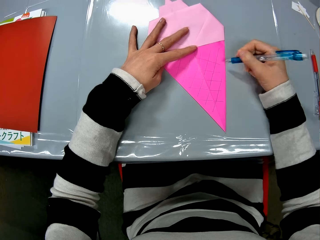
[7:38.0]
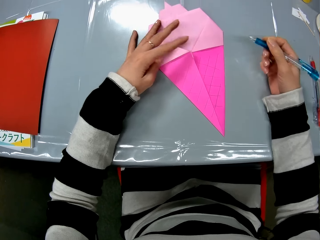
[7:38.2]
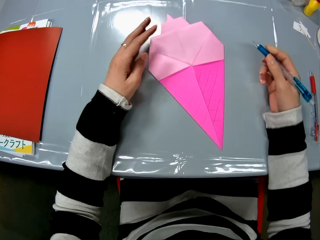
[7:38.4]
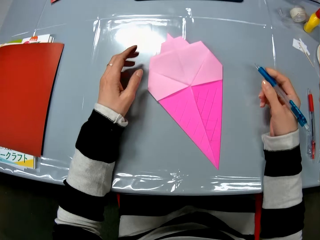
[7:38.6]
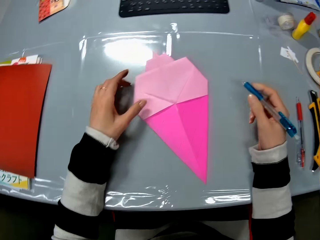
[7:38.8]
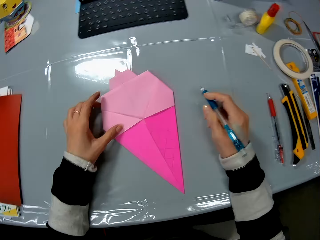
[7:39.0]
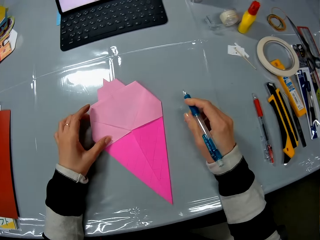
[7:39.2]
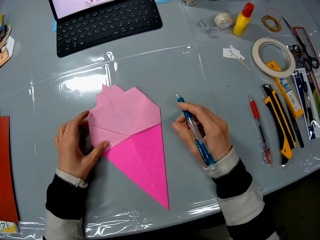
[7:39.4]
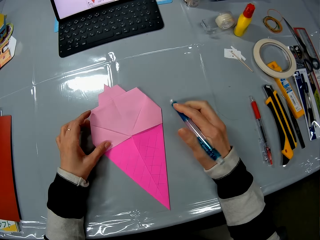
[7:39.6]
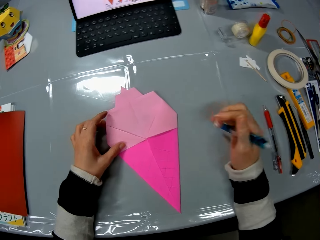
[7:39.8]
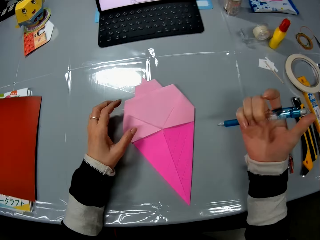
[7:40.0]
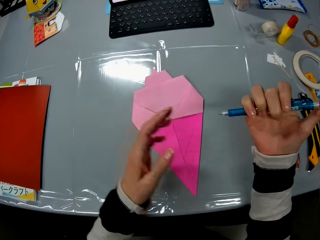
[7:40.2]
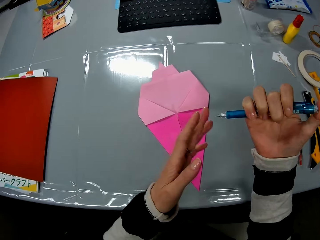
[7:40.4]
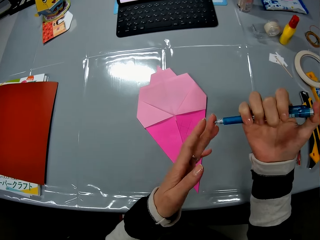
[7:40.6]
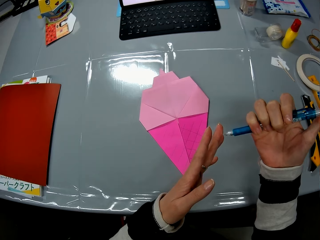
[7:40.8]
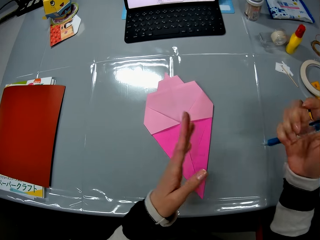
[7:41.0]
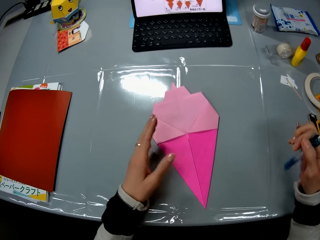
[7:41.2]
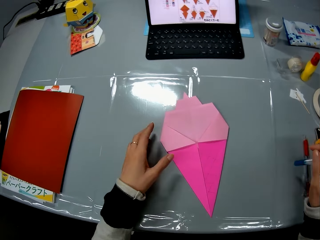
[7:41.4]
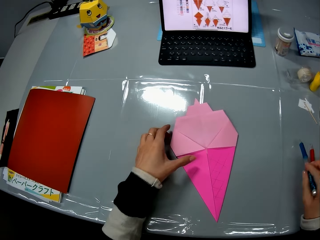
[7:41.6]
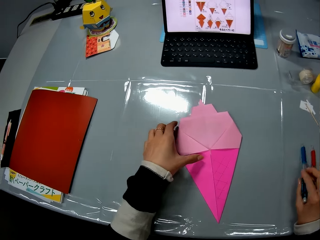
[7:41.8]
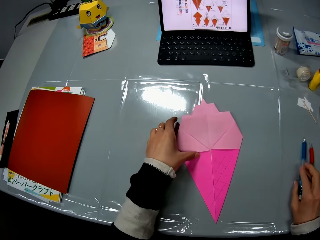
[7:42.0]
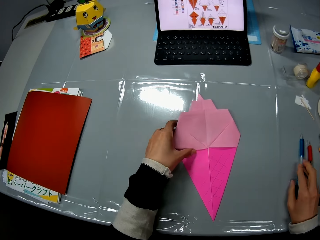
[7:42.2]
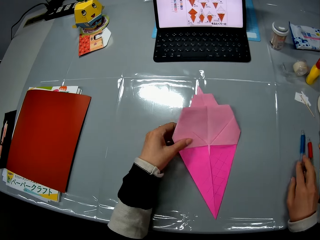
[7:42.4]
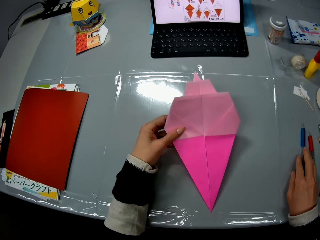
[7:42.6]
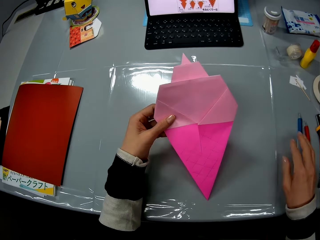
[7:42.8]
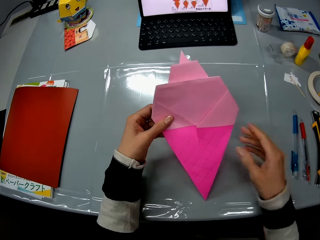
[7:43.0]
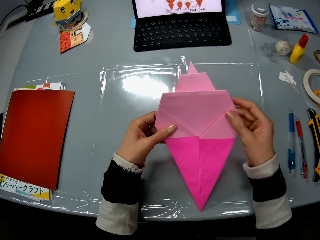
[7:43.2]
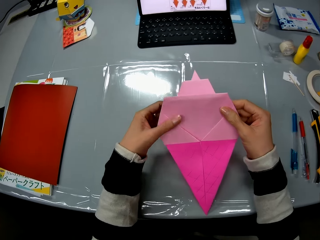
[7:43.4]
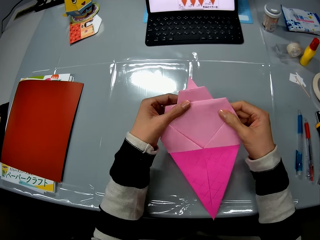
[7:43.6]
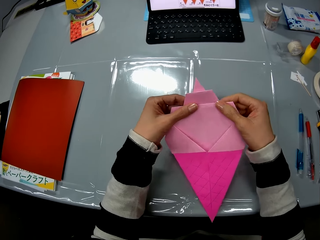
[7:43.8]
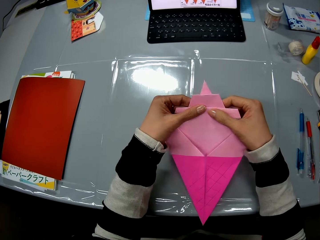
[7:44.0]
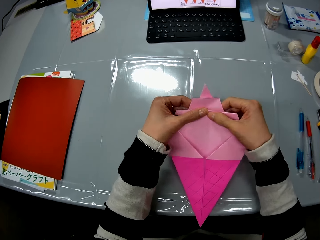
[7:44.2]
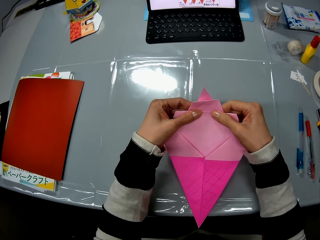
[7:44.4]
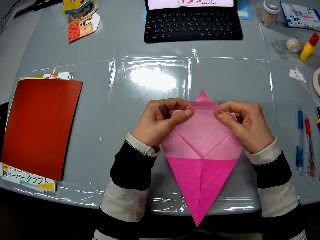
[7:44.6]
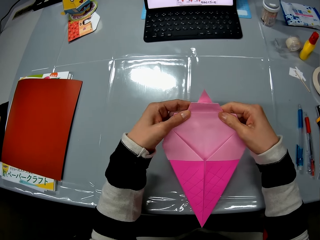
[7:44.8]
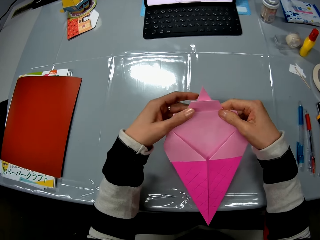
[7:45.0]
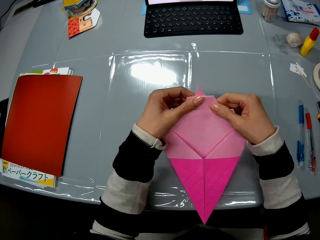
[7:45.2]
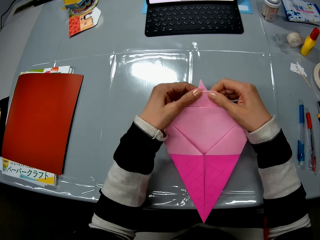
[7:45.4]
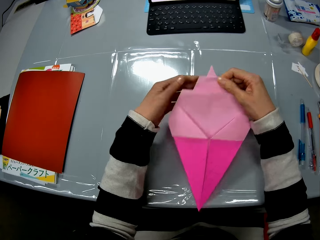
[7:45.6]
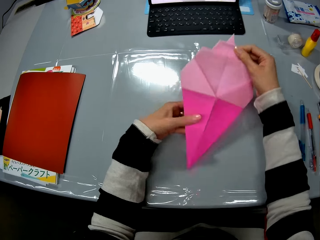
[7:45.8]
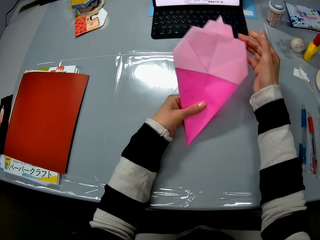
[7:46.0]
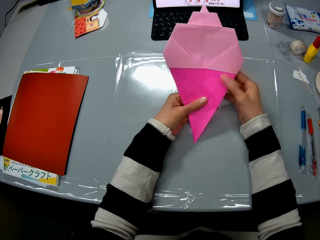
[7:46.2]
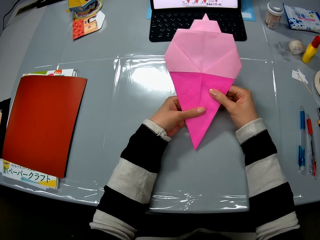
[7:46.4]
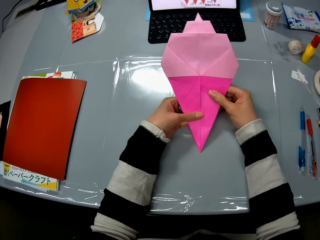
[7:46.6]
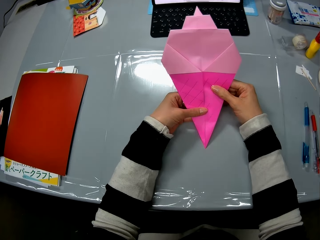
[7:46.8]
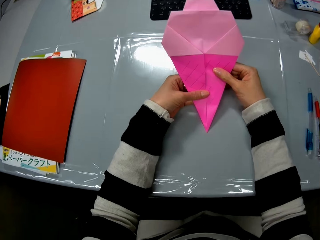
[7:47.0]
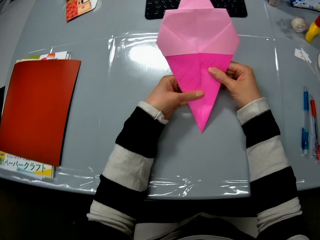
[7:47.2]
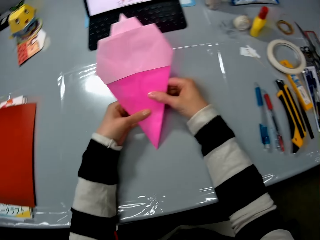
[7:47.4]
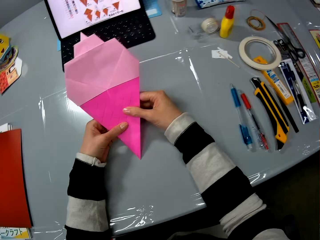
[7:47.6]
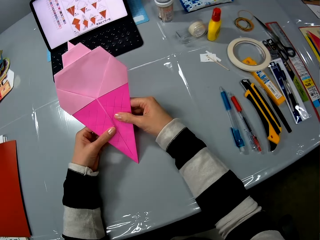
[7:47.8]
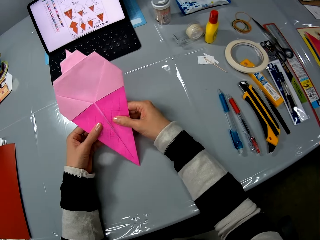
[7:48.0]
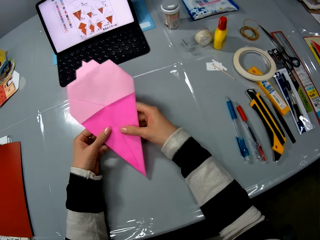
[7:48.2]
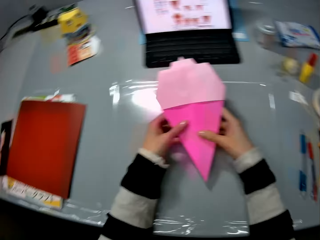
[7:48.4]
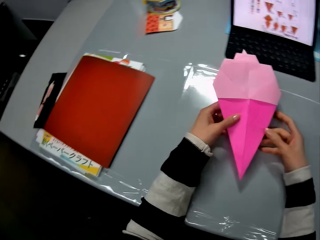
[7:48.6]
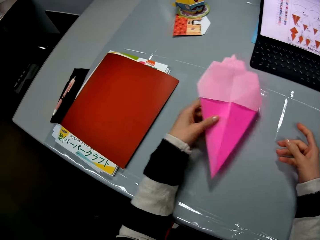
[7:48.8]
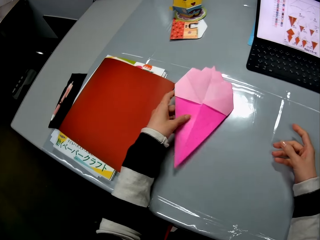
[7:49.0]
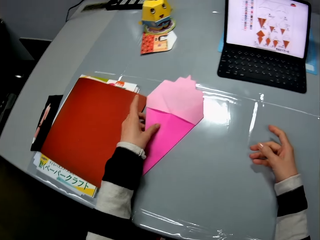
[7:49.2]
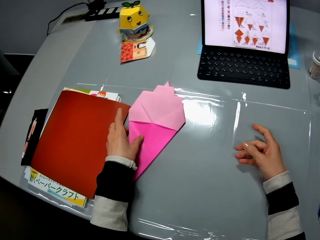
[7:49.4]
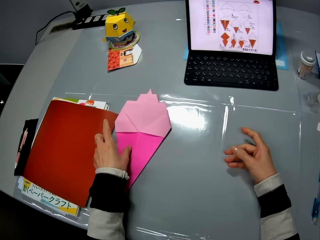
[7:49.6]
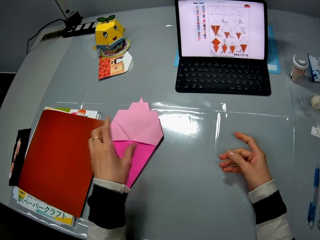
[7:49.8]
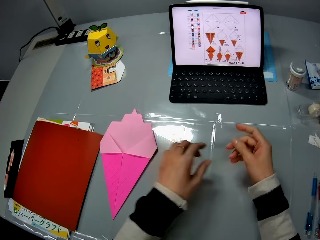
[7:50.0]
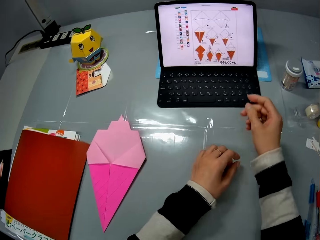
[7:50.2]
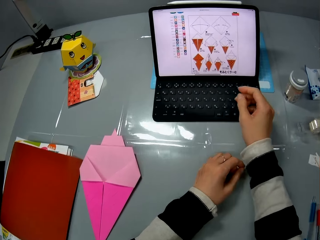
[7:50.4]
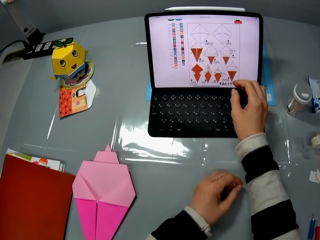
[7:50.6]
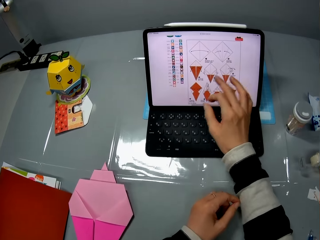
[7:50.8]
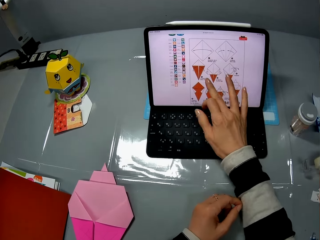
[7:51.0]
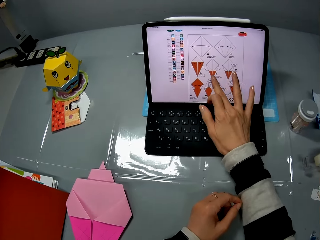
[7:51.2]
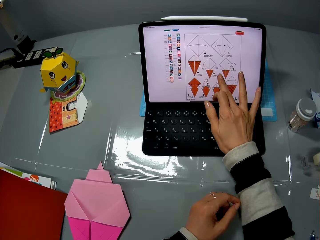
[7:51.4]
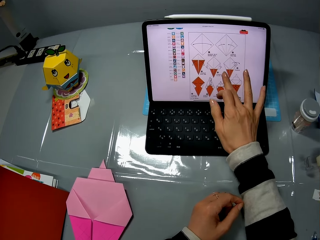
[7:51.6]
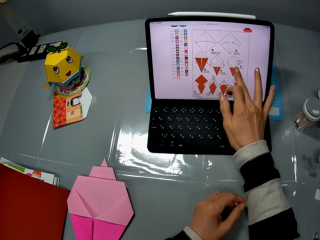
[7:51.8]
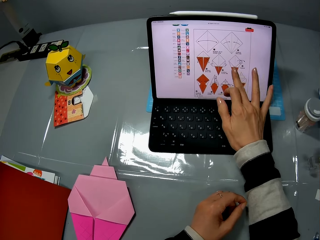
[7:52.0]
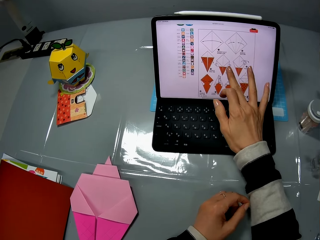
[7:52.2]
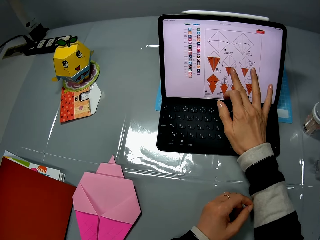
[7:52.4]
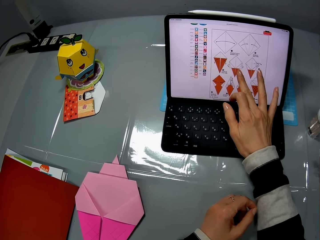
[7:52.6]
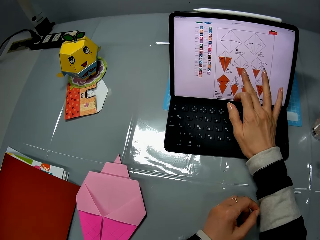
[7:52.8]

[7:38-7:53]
The camera wearer lets go of the origami and moves her hand away from the origami. She holds the origami with her hand. She moves her other hand towards the origami. She moves the origami on the table with her left hand. She raises her hands. She moves her hand towards the marking needle pen, presses the knob on the marking needle pen, and holds the tip of the marking needle pen with her hand. She puts the tip of the pen on her left hand. She moves her hand backwards. She moves her other hand towards the origami and holds the origami. She places the marking needle pen on the table. She picks up the origami from the table. She moves her other hand towards the origami. She holds the origami with both her hands. She presses on the origami with her hands. She smoothens the origami with both her hands. She moves her hands forwards. She moves her hand backwards. She stares at the origami. She looks around. She moves her hand backwards. She places the origami on the table. She moves her hands forwards. She places her finger on the laptop's screen. She stares at the laptop. She operates the laptop on the table with her right hand. She moves her finger along the surface of the screen.

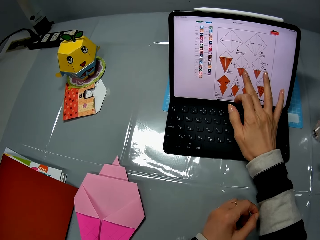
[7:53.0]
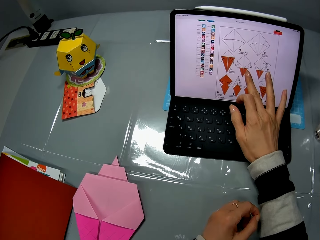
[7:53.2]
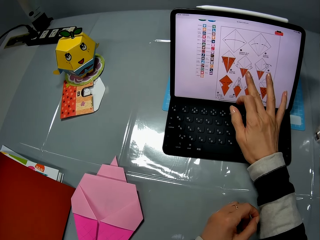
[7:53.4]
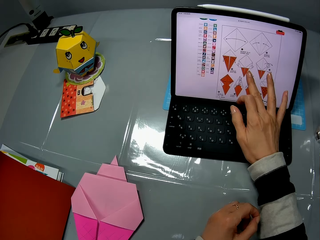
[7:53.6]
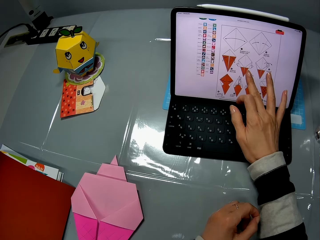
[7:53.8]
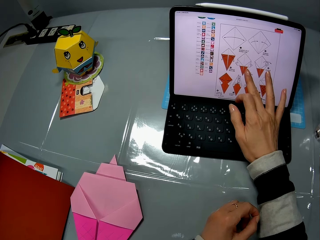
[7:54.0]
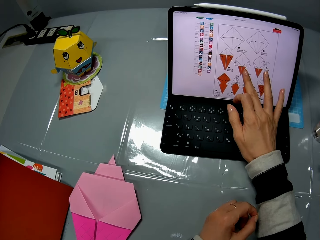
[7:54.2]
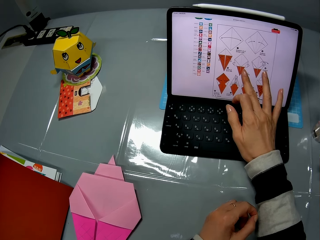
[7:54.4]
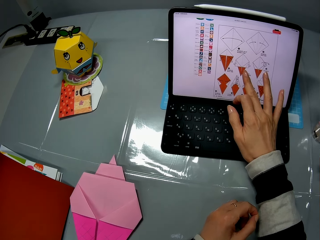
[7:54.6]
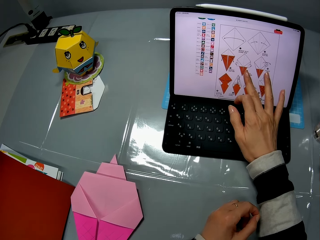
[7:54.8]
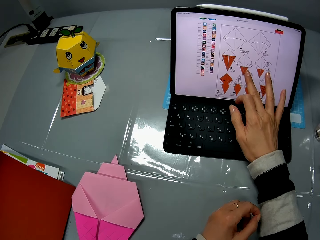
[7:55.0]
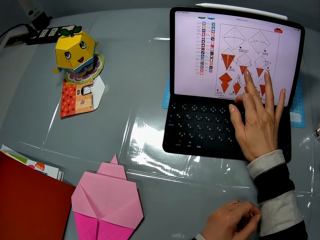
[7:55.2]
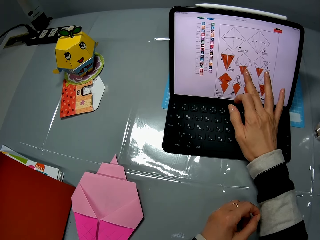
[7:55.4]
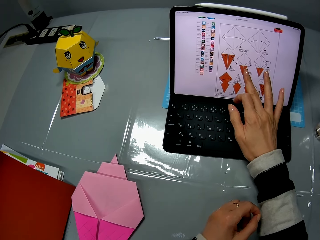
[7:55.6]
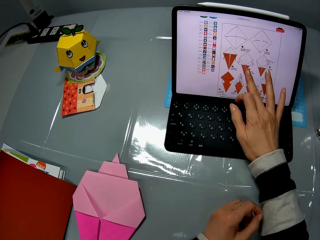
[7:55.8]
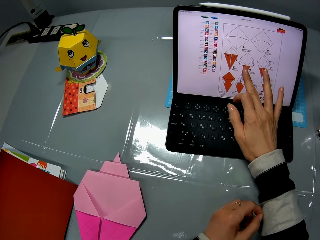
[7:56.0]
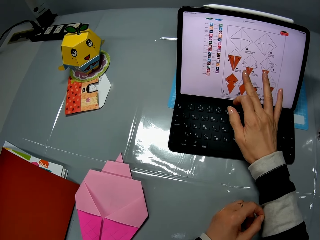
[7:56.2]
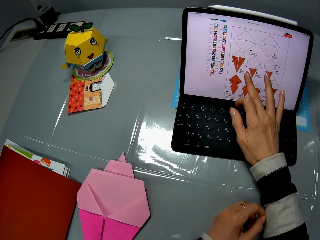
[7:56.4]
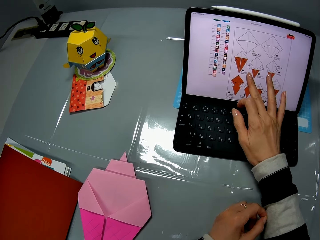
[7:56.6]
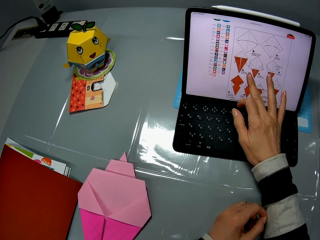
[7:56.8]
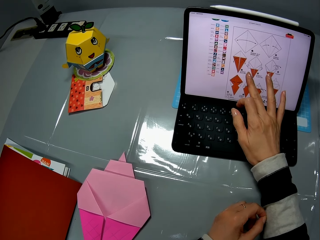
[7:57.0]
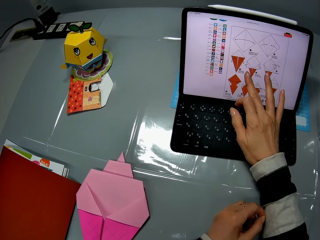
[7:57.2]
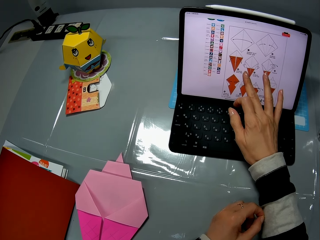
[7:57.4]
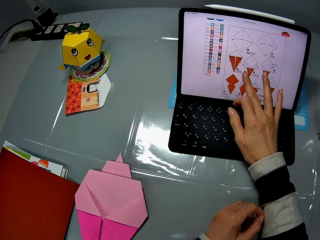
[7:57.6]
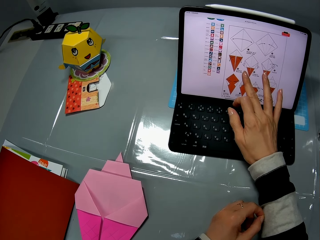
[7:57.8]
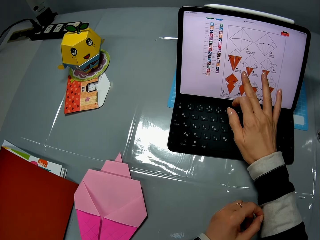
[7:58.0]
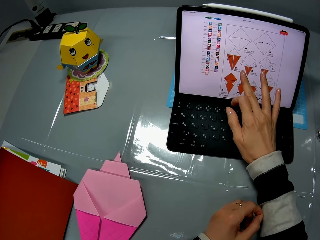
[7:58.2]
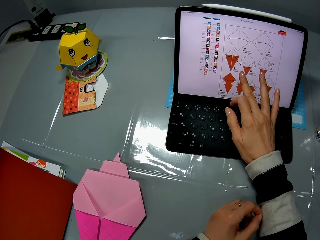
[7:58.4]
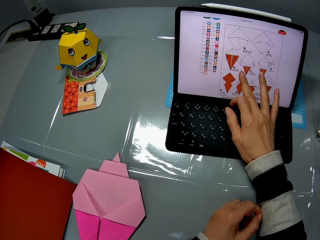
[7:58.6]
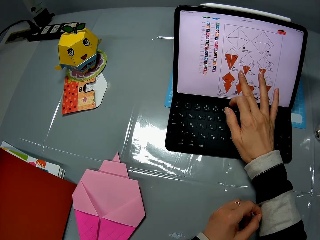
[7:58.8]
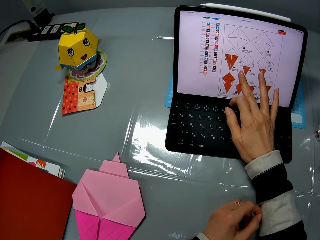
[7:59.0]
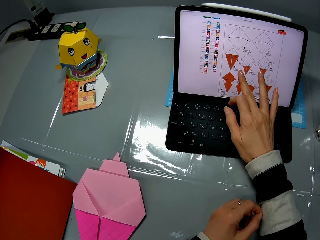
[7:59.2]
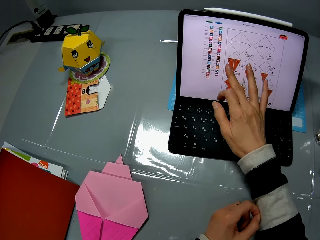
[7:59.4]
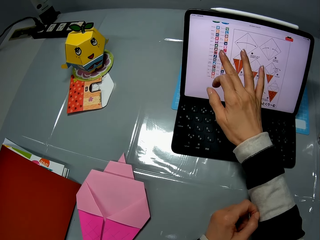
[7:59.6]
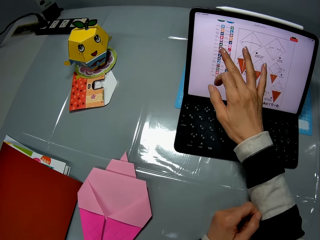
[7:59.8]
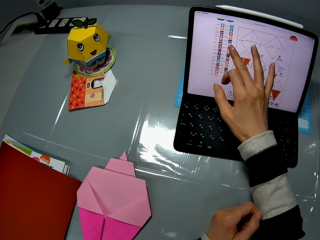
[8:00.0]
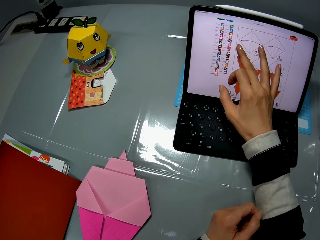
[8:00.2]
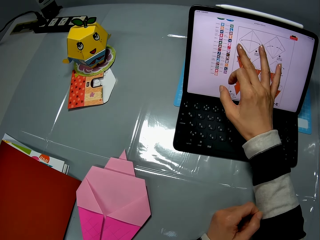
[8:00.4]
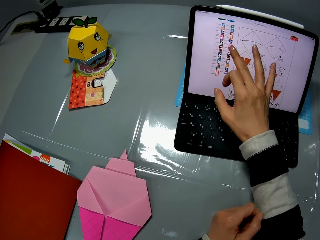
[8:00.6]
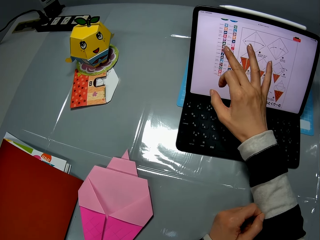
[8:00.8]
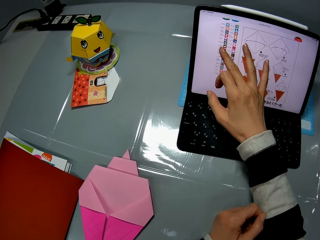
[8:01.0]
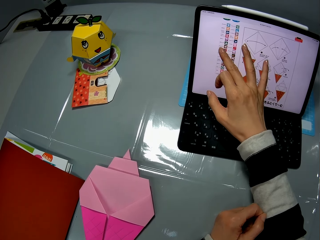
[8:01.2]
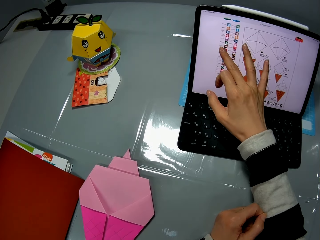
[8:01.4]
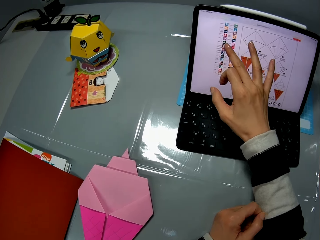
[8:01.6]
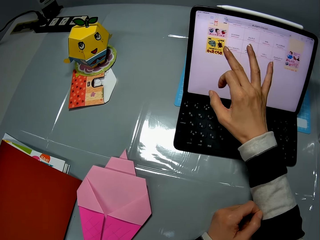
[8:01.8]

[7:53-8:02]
The camera wearer stares at the laptop. She moves her finger along the surface of the screen.
